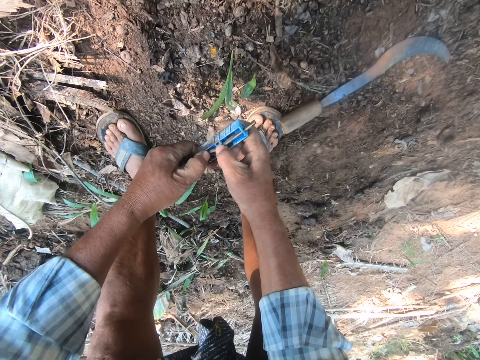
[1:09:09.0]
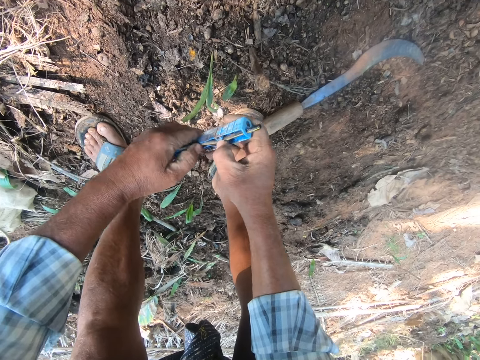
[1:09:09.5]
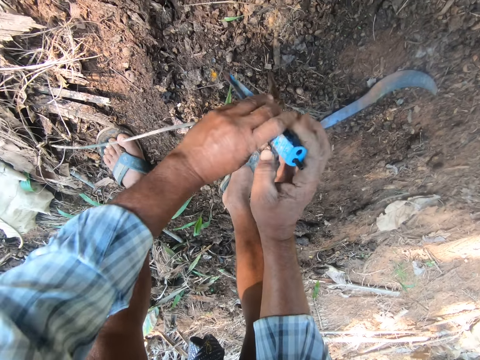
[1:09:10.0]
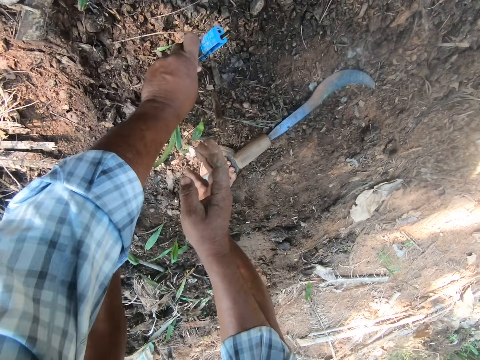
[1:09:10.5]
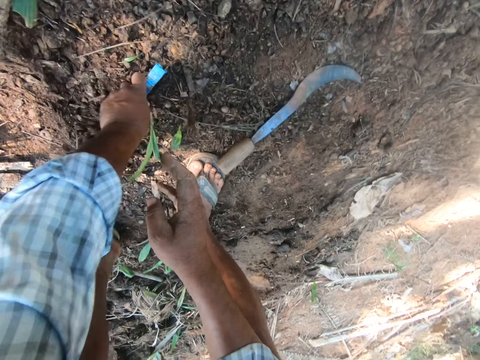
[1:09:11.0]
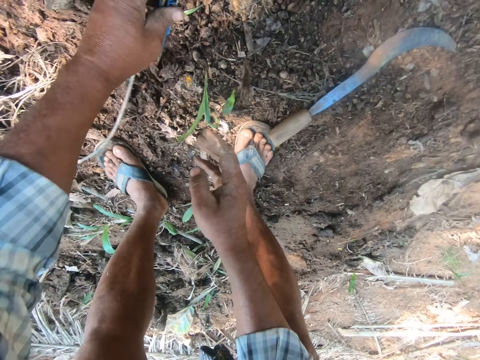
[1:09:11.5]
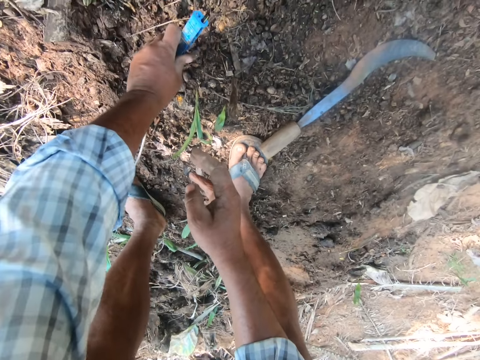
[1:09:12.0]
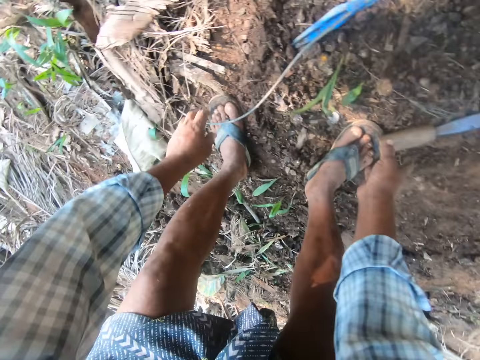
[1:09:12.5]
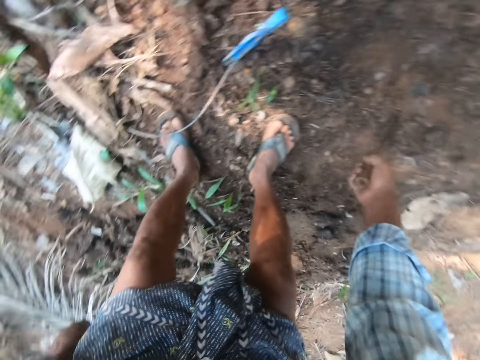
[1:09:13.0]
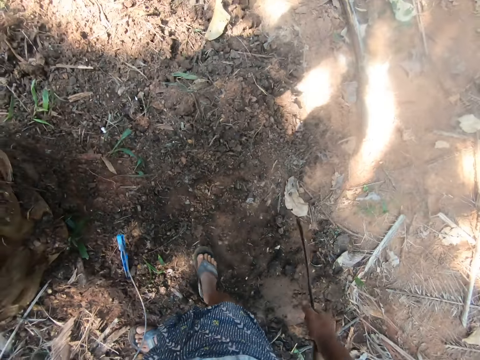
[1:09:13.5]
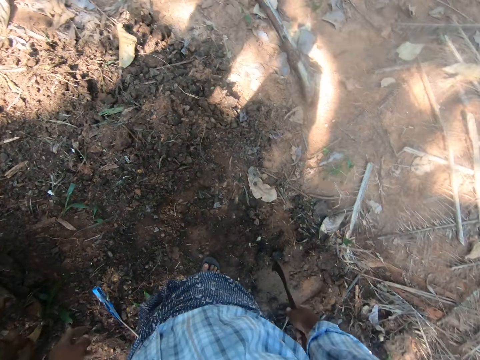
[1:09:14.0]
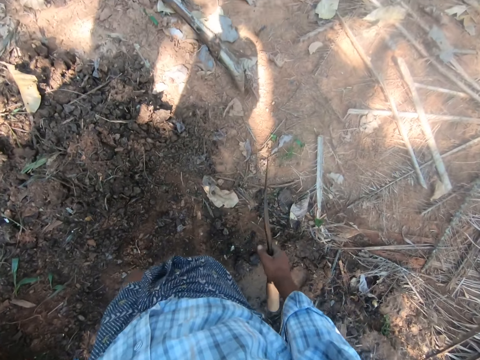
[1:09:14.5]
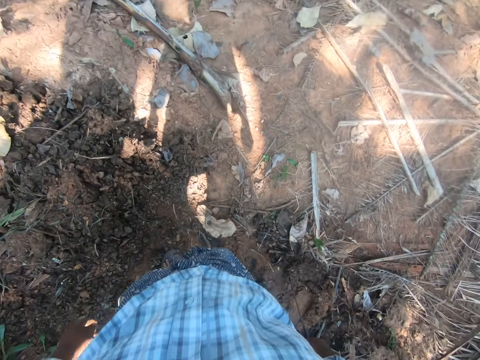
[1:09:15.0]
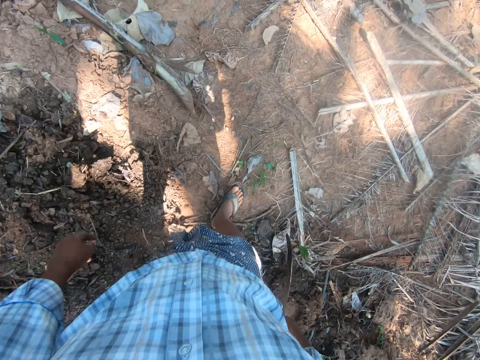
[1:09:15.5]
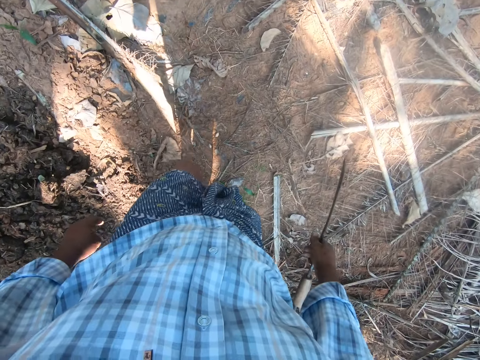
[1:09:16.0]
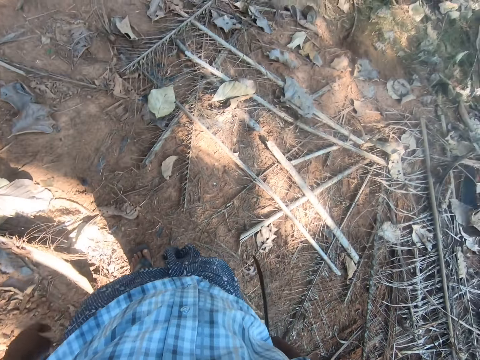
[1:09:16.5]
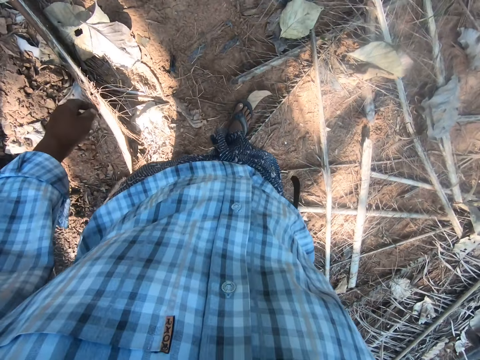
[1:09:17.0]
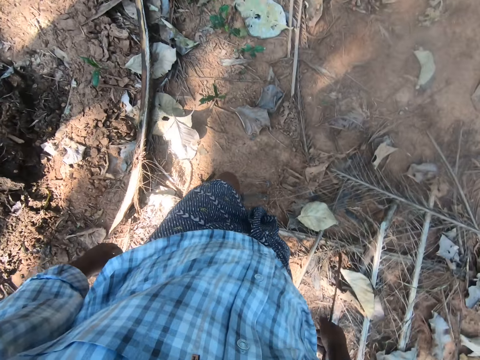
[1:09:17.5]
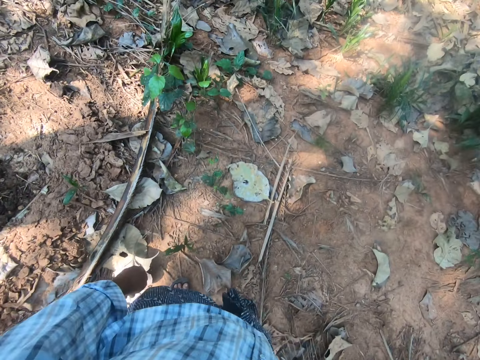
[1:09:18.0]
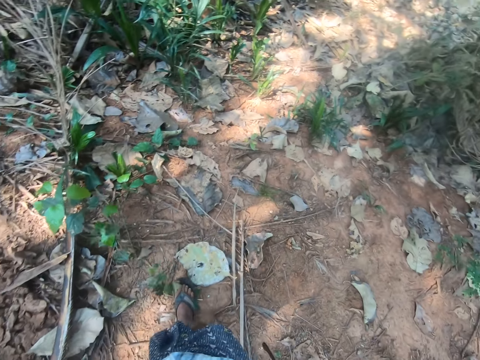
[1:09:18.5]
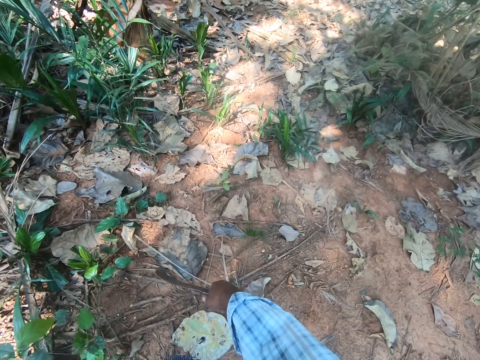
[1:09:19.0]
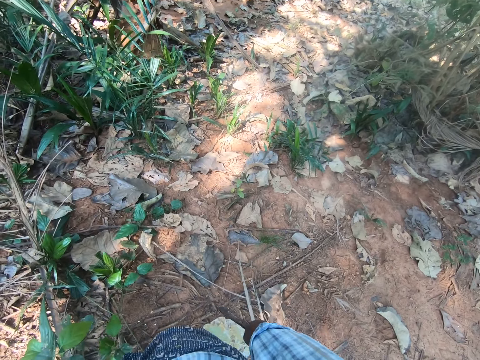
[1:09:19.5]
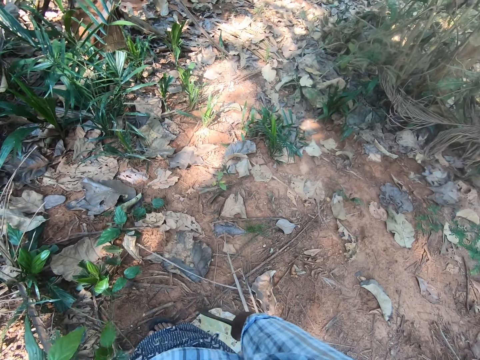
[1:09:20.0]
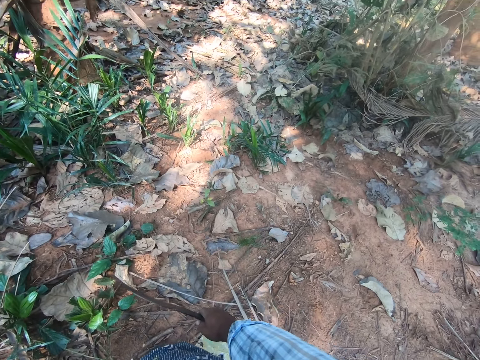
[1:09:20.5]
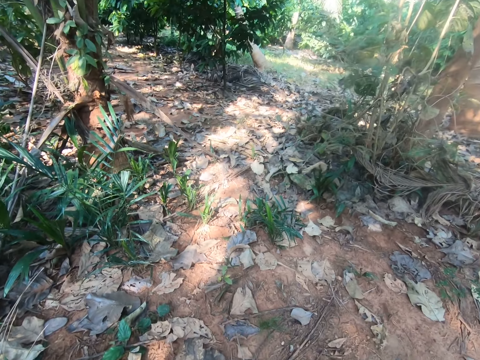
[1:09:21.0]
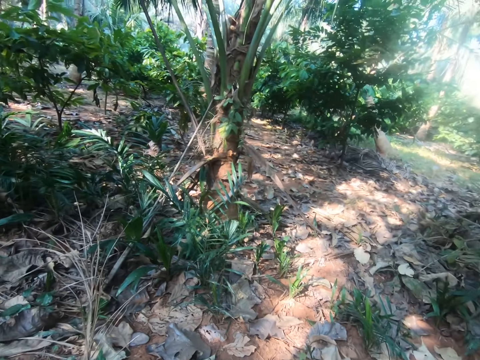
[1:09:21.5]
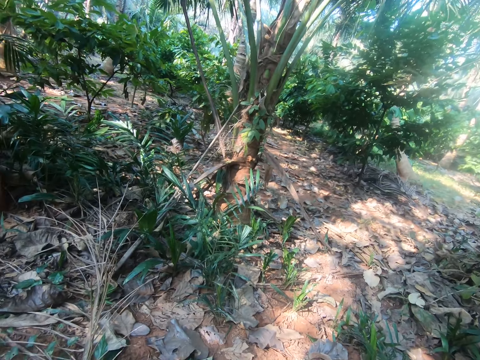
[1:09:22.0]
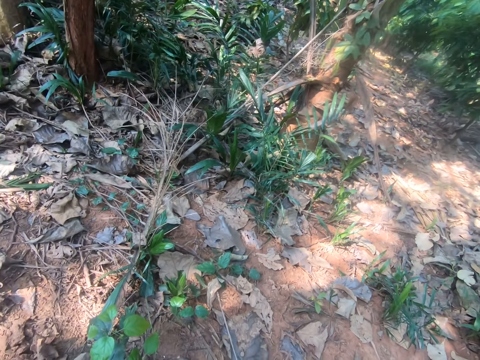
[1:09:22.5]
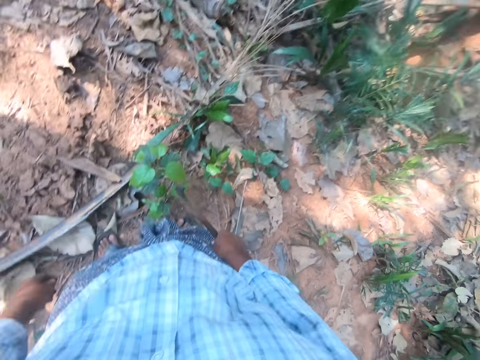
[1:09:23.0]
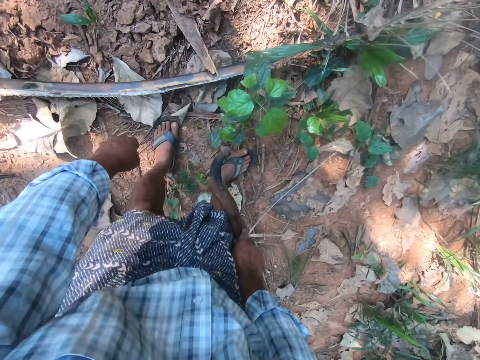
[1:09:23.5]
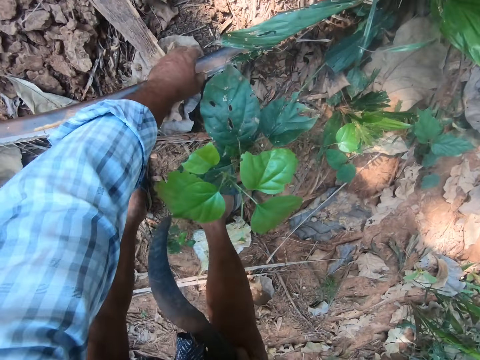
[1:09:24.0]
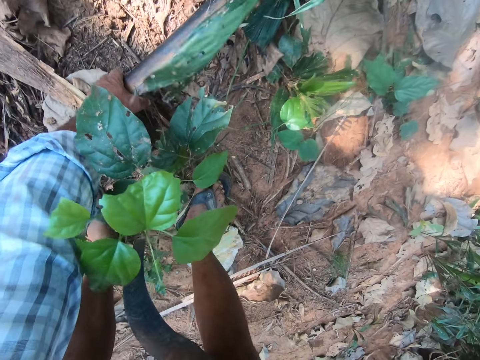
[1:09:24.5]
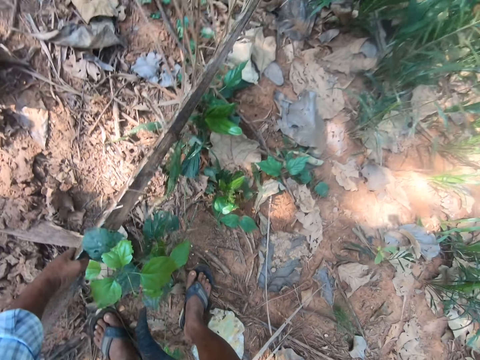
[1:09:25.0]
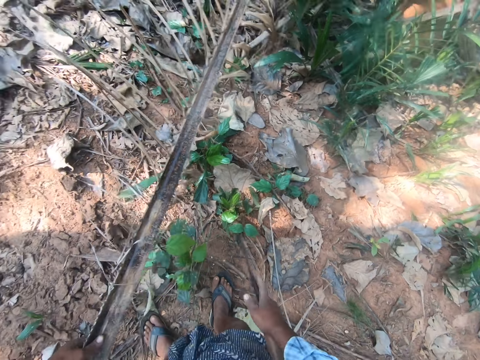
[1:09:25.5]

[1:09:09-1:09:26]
The camera wearer drives the object into the ground. He picks up the sickle from the ground with his right hand. He walks in the farm. He stands at a point. He gazes in the farm. He picks up a palm frond from the ground with his left hand.

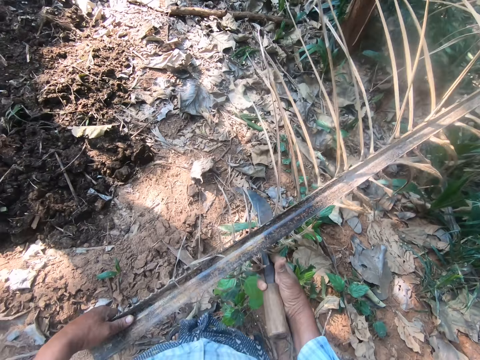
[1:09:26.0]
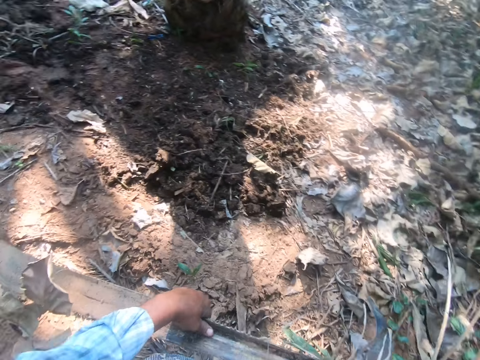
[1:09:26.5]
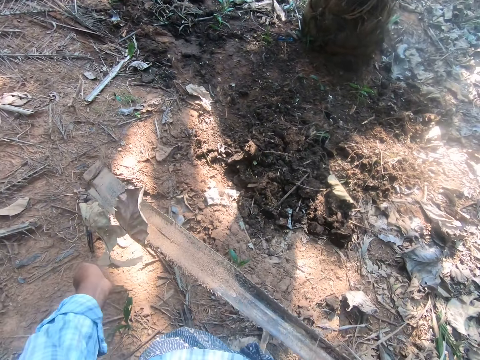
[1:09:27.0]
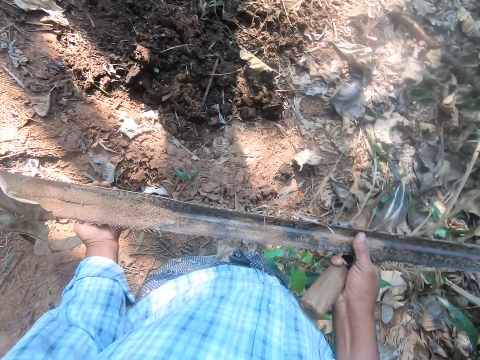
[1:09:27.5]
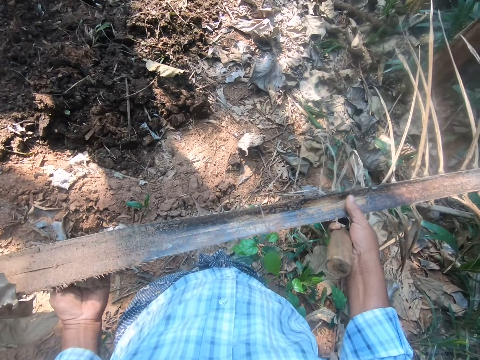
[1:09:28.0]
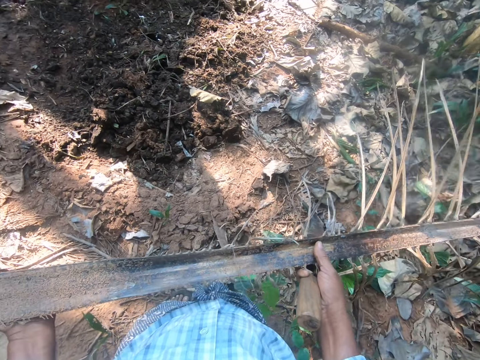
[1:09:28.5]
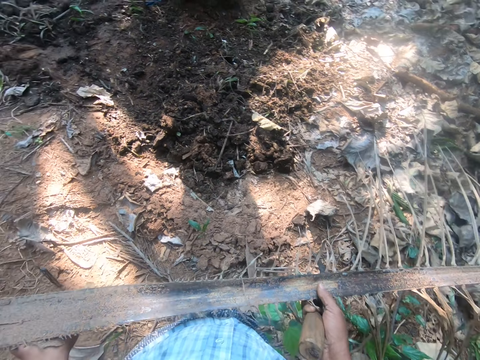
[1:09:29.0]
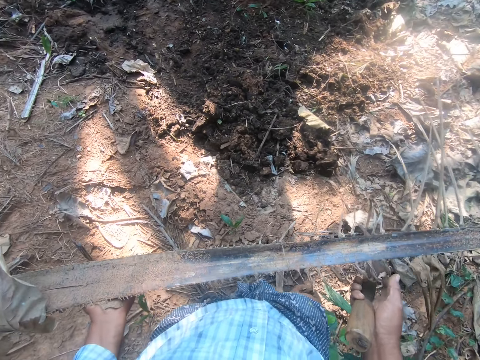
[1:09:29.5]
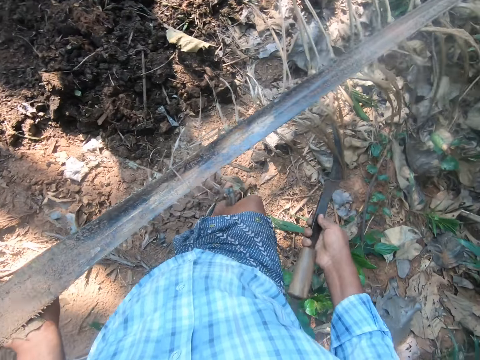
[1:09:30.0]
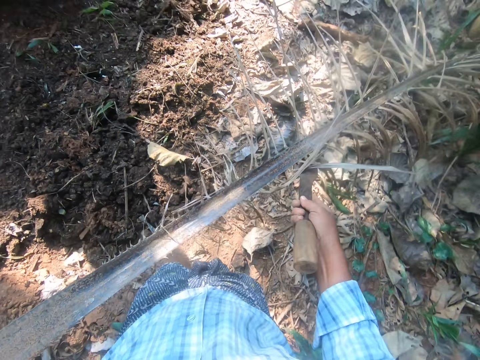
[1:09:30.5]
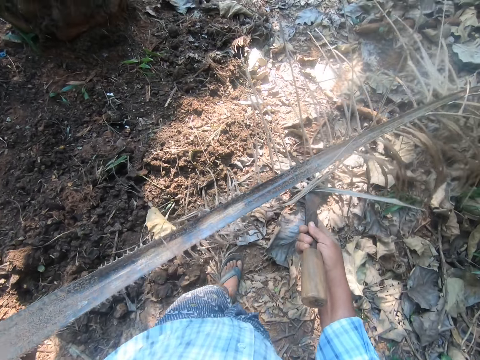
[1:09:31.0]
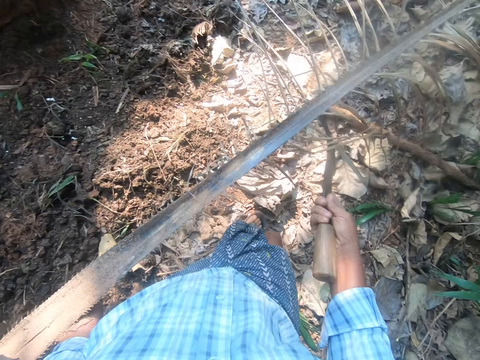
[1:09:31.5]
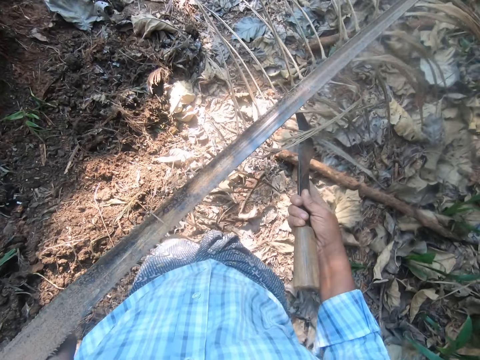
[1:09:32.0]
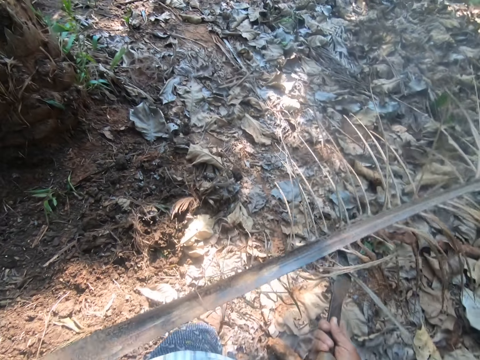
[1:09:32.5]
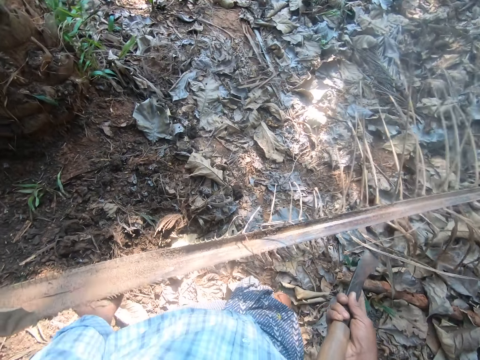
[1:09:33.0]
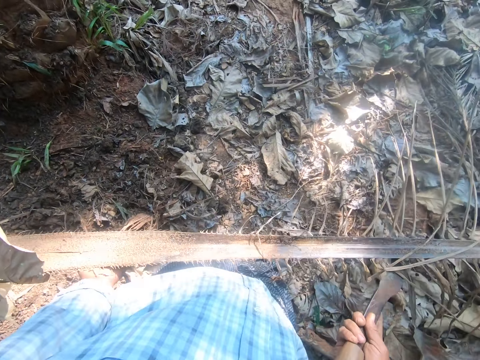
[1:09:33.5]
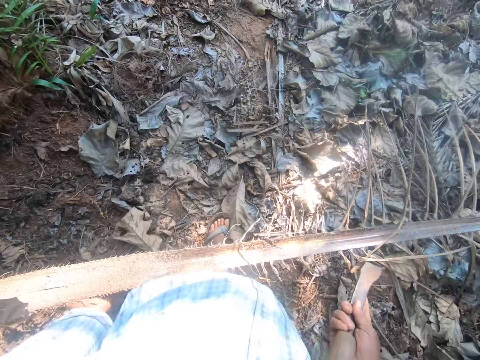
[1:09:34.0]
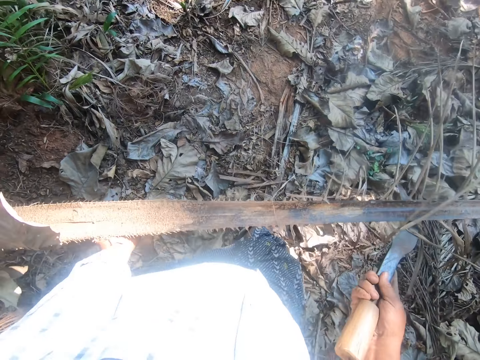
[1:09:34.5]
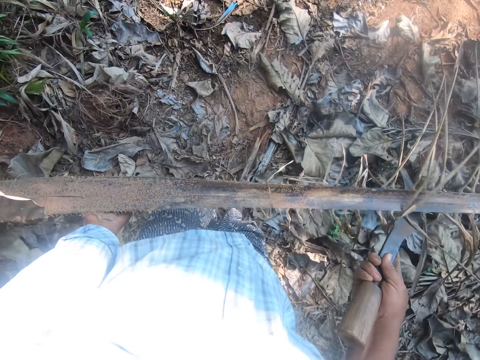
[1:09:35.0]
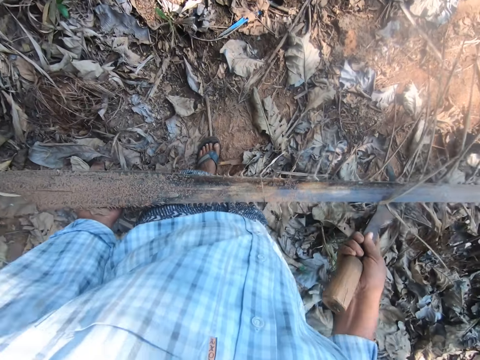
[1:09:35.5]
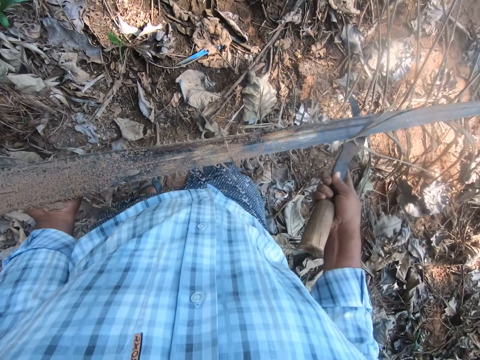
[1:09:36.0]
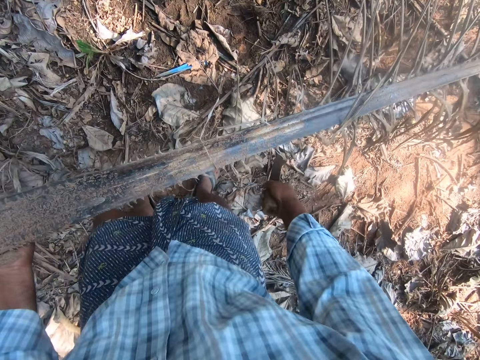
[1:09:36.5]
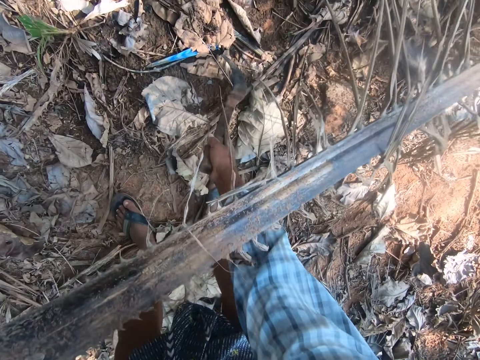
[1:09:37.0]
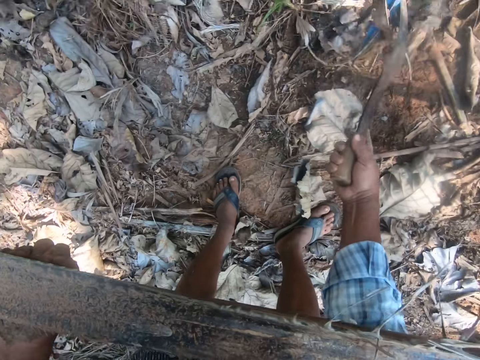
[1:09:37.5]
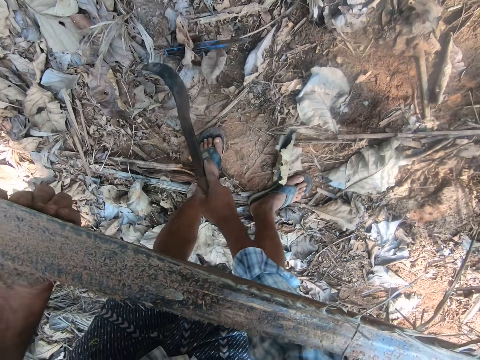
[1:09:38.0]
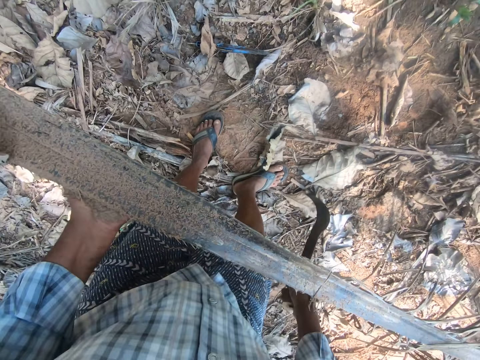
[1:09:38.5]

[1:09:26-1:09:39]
The camera wearer carries the palm frond with both hands. He holds the leaf in both hands, detaches his hand from the leaf, and walks in the farm. He supports the leaf with the machete. He lifts an object from the ground with the sickle in his right hand.
